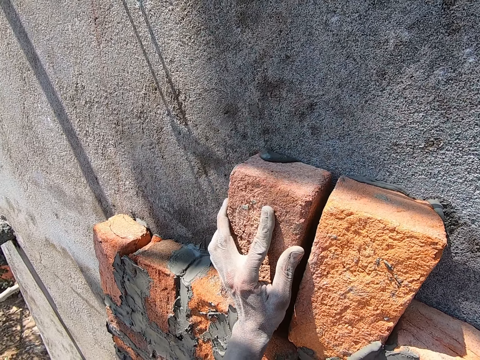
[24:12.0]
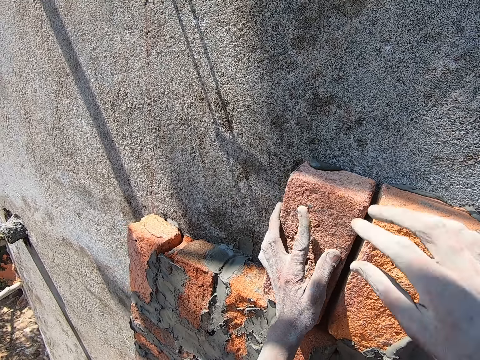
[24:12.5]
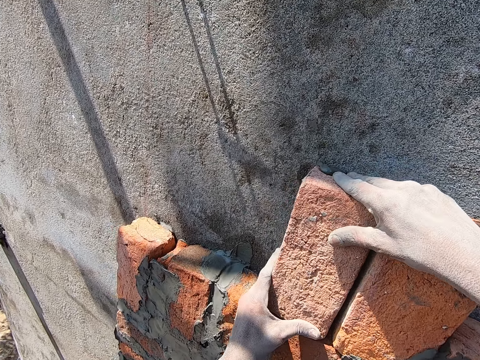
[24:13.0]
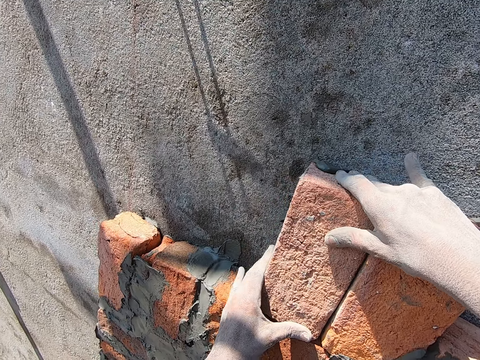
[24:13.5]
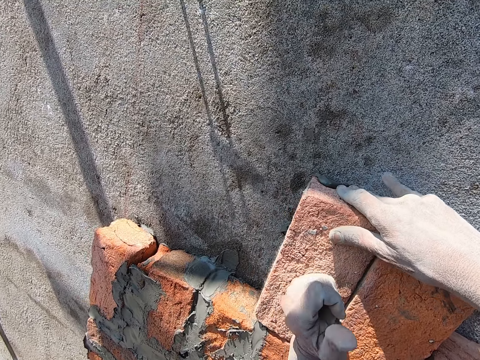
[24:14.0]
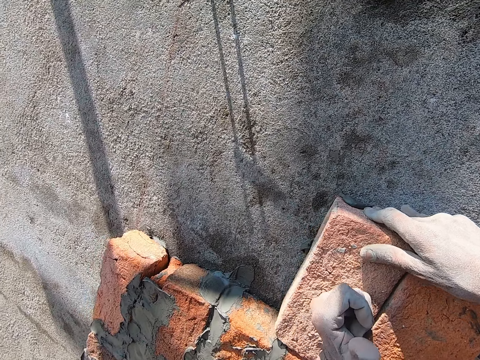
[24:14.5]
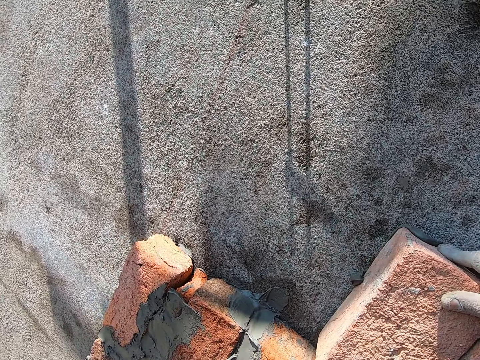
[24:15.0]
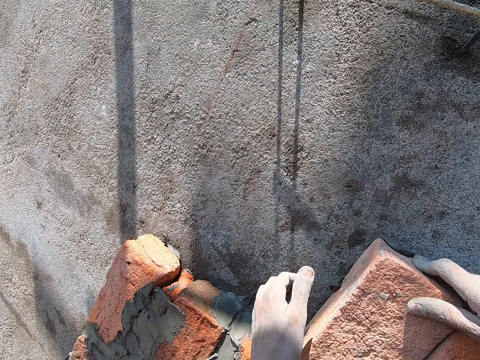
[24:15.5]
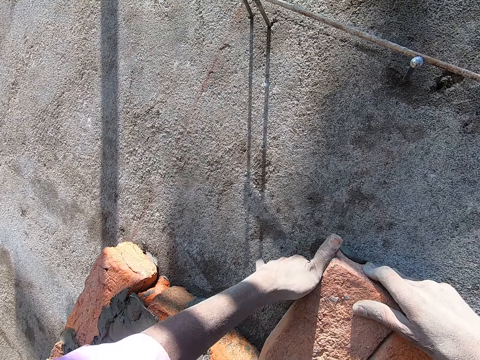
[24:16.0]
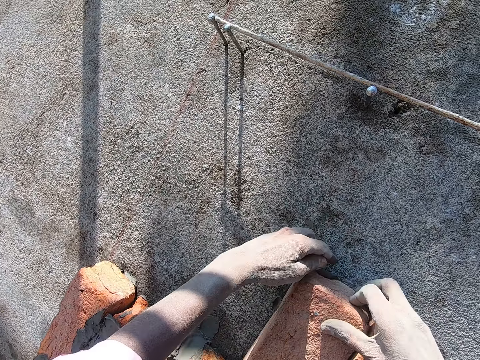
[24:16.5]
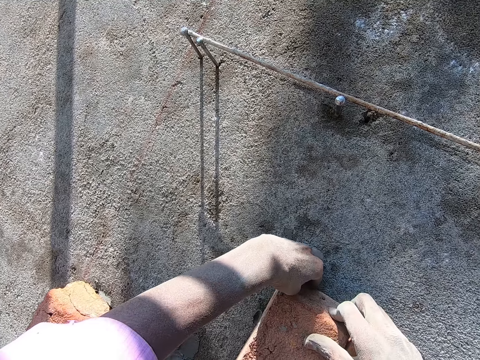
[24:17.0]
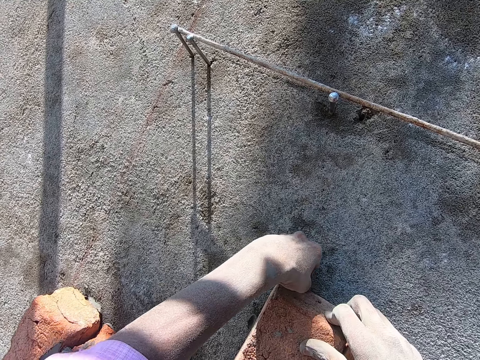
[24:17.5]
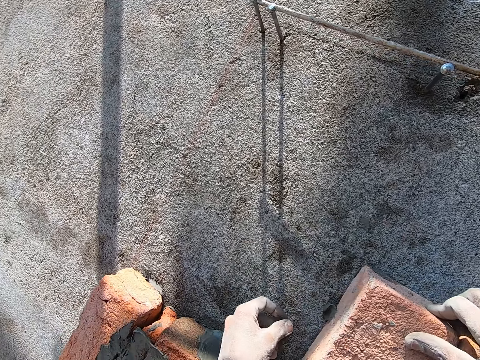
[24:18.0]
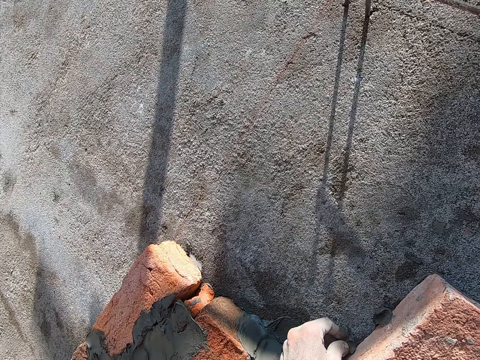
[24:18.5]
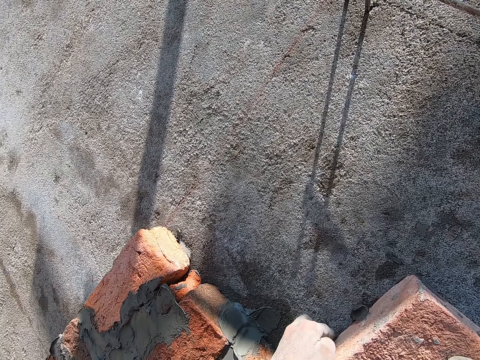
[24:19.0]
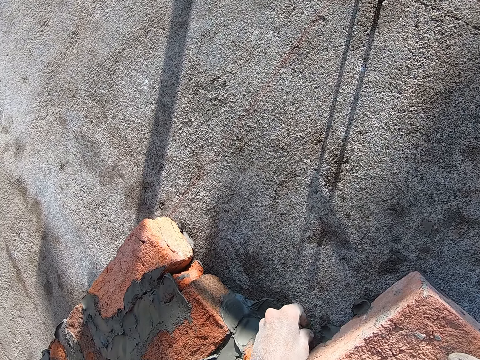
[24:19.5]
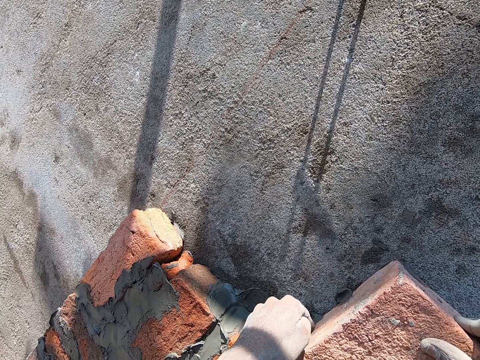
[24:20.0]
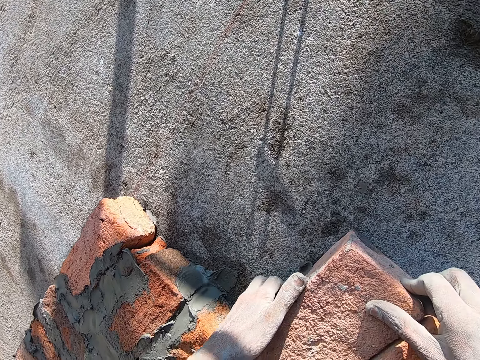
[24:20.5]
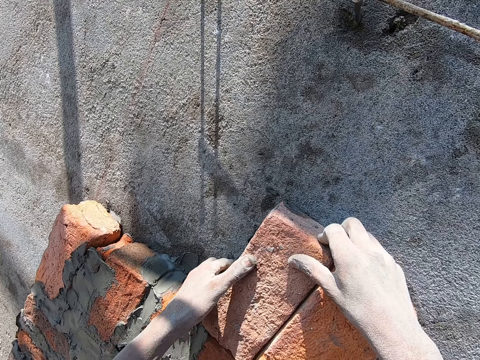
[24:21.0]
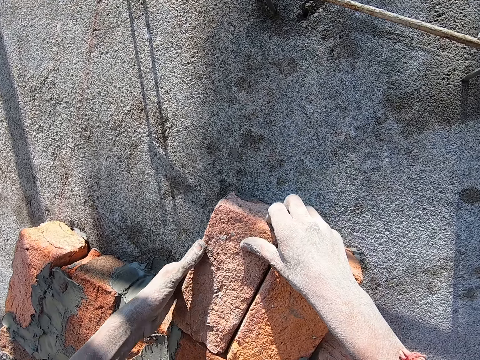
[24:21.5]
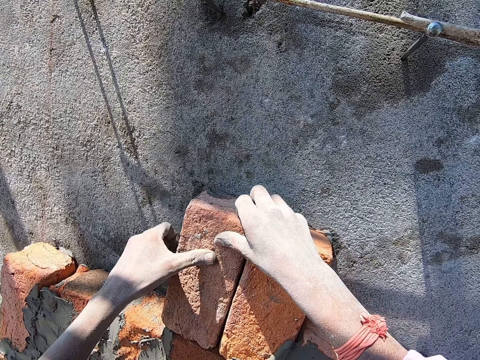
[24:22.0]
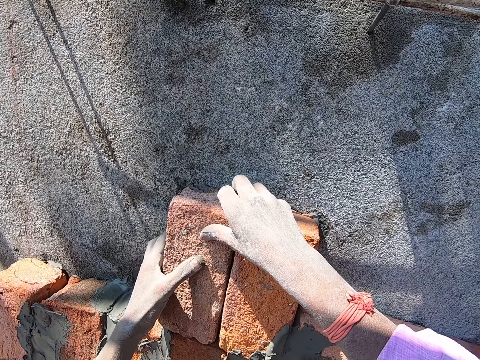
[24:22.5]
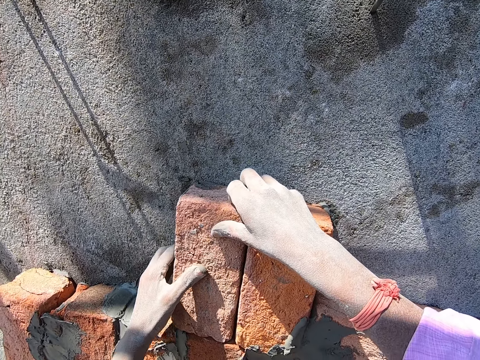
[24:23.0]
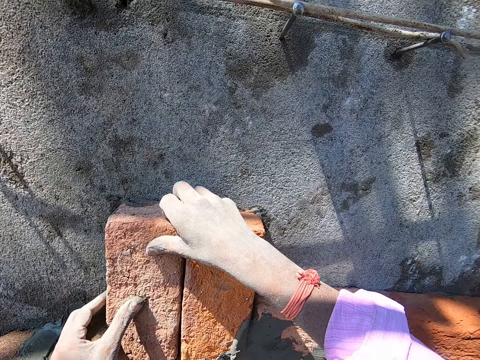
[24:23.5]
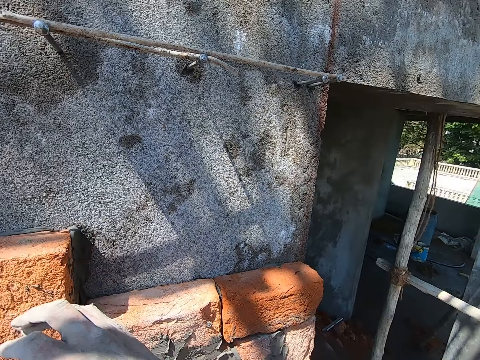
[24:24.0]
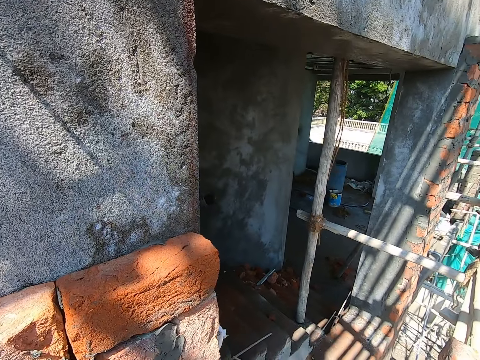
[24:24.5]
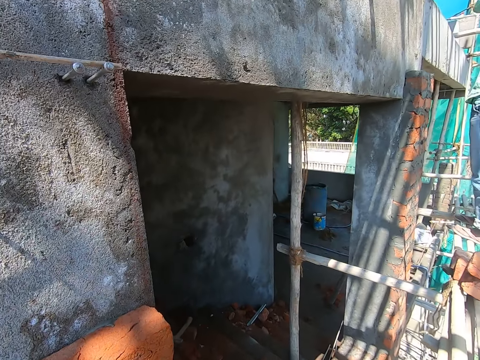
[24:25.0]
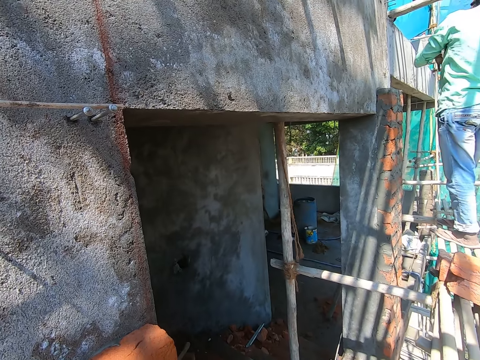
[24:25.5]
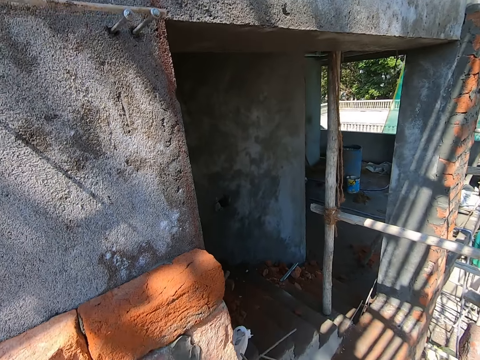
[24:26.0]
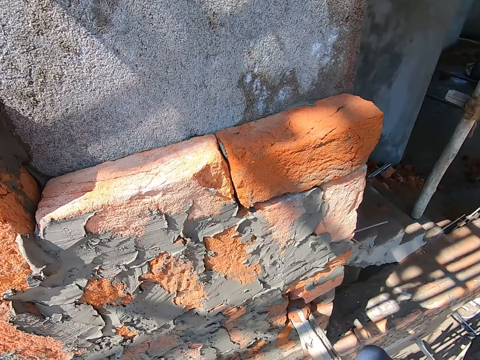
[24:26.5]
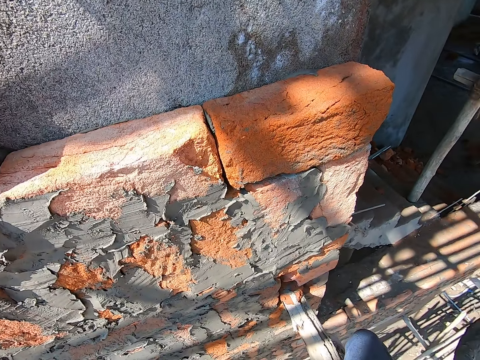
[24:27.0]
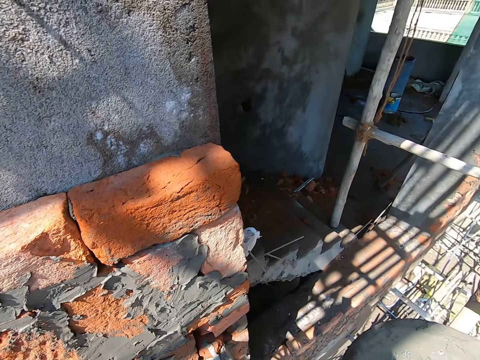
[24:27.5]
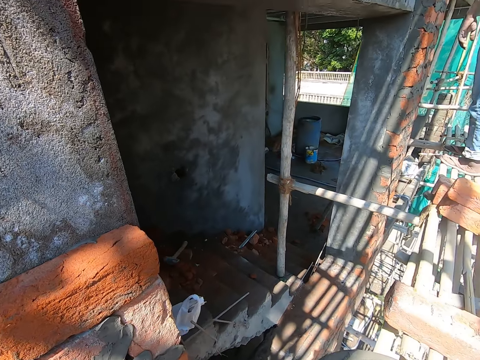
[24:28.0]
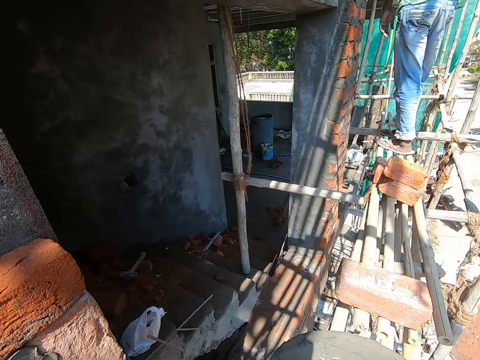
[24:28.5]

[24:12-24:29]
The camera wearer sticks the brick on the wall. He holds the brick with both hands. He hits the brick on the wall with the trowel in his left hand. He cleans the cement on the brick with his left hand. He touches the wall. He holds the brick. He looks on the other side.

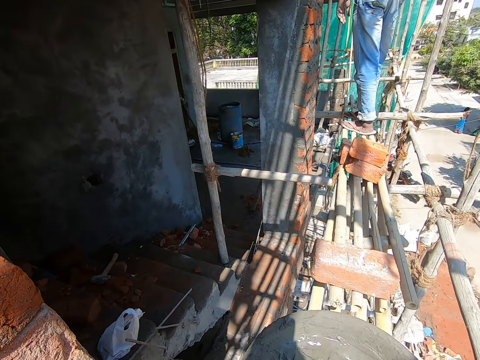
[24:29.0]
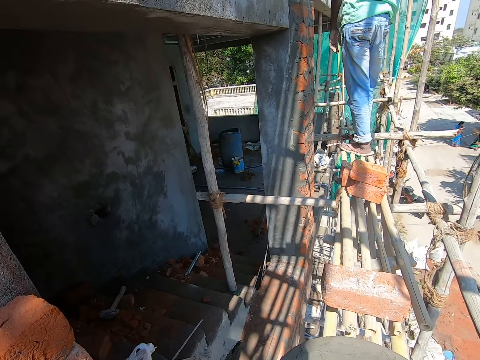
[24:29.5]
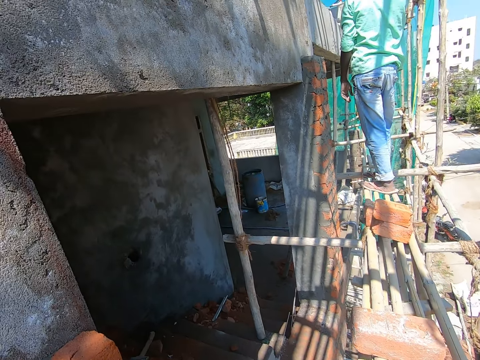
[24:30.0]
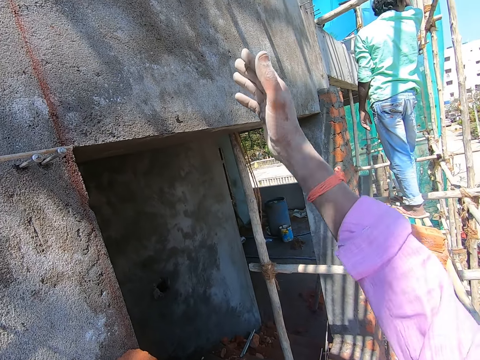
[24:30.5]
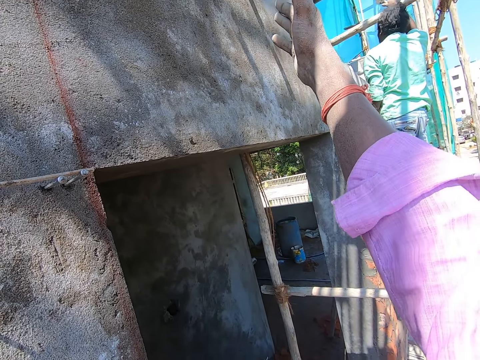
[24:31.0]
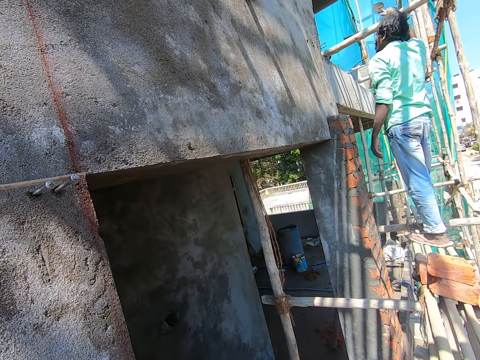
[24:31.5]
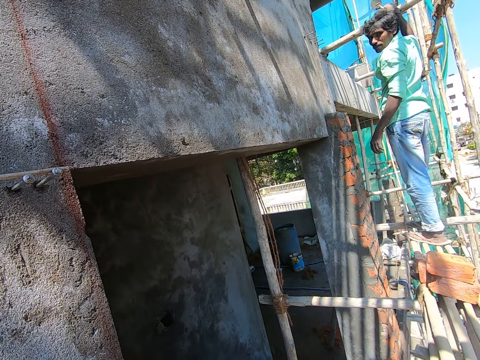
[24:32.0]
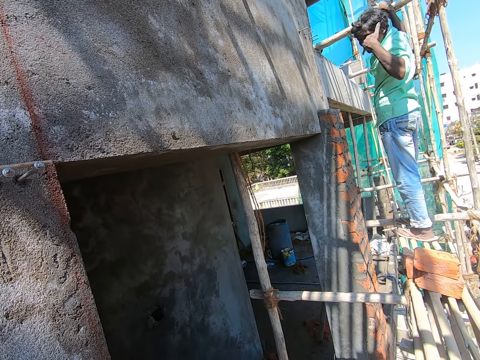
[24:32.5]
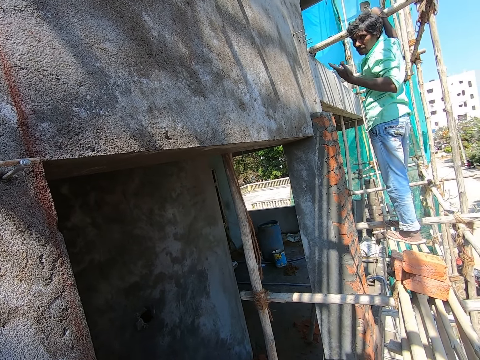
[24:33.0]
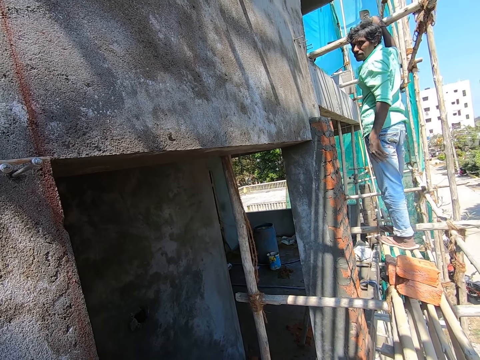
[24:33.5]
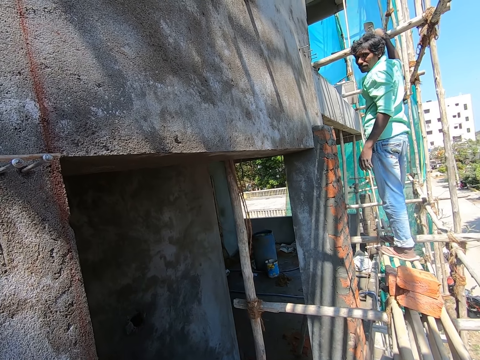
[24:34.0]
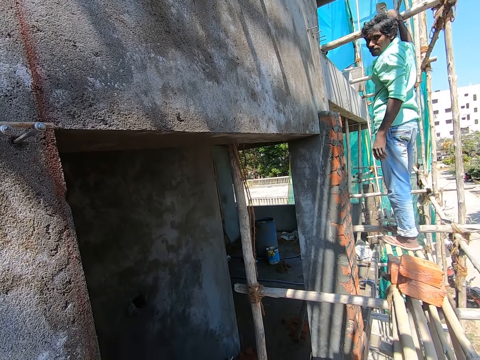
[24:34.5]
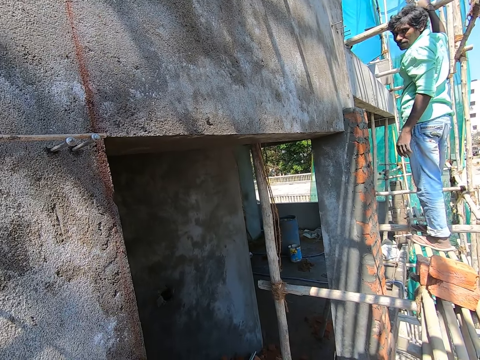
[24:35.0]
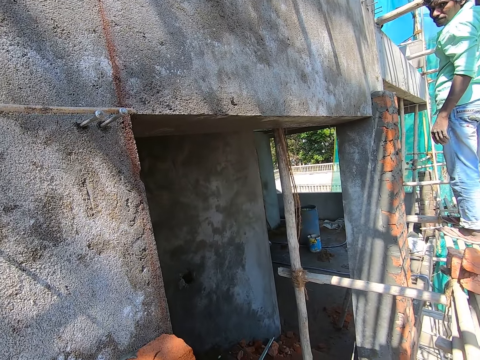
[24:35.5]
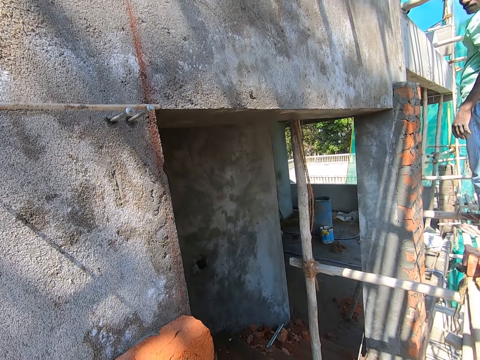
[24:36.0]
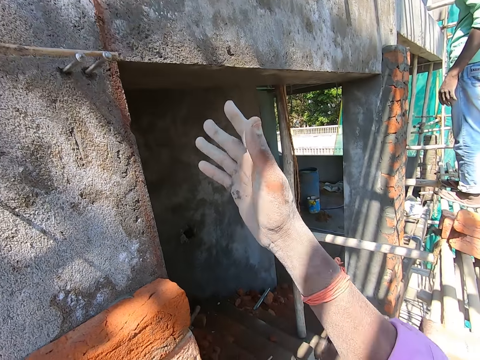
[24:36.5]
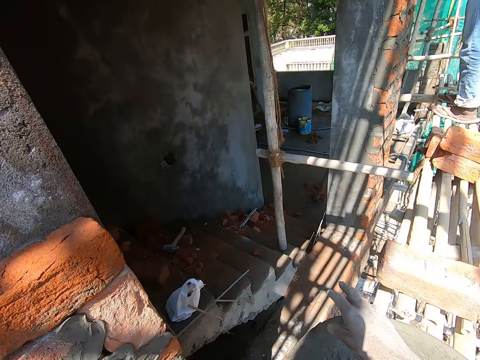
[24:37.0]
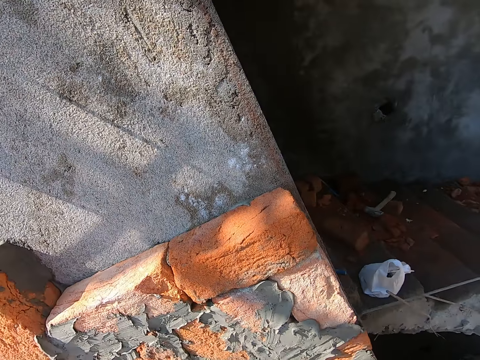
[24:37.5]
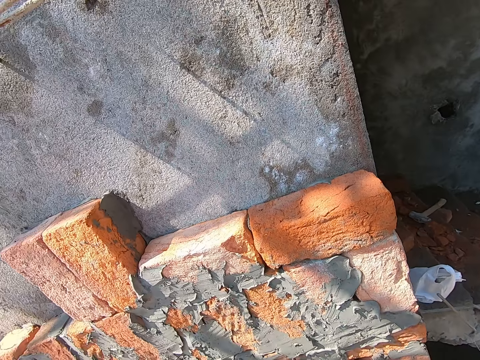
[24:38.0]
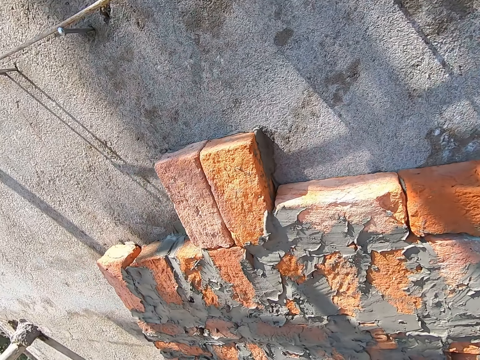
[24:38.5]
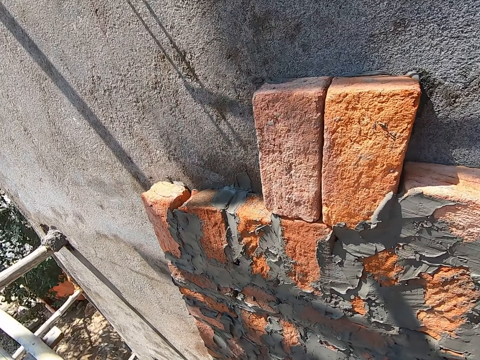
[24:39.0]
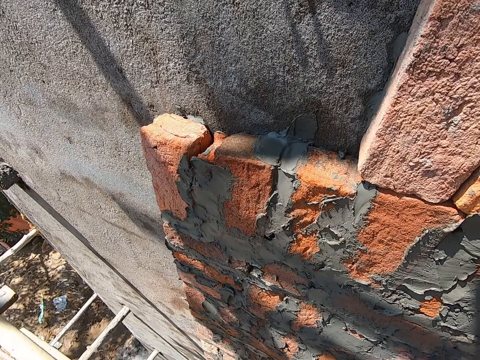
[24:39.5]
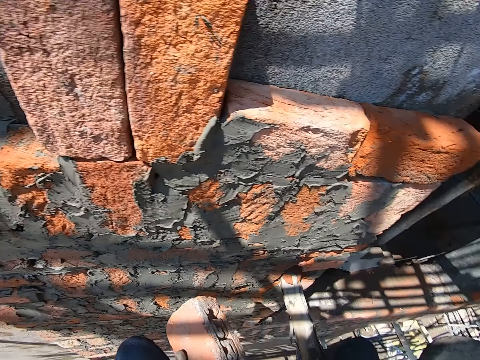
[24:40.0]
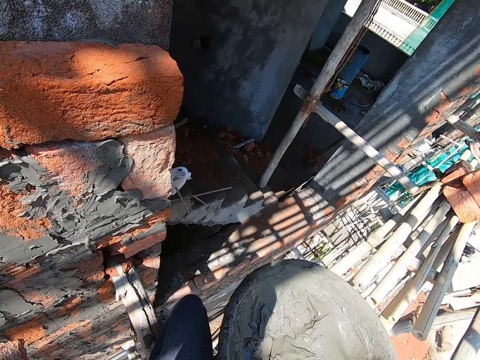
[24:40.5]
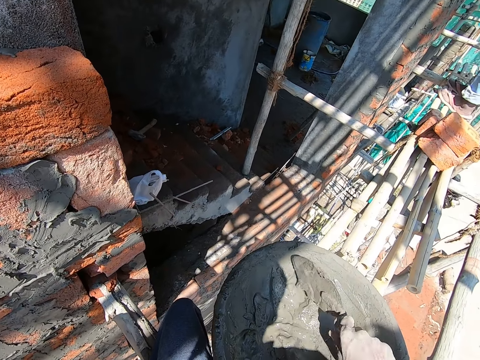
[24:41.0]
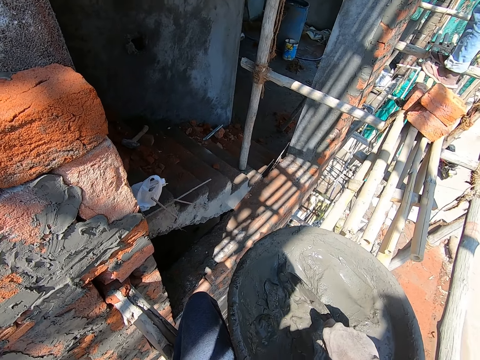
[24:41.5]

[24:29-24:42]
The camera wearer lifts his hand. He talks to a man. The man gestures with his hand. Another man looks at the camera wearer. The camera wearer gestures with his hand. He looks at the wall. He picks the trowel from the head pan with his right hand. He scoops cement from the head pan on some bamboo sticks with the trowel in his right hand.
